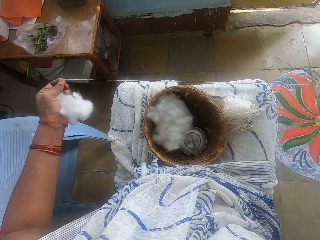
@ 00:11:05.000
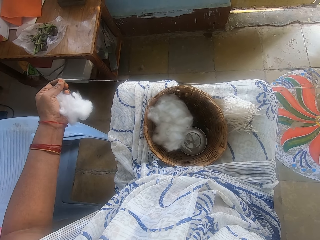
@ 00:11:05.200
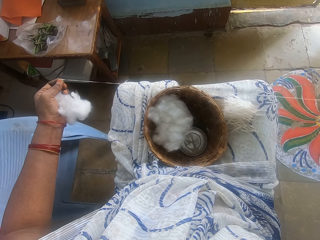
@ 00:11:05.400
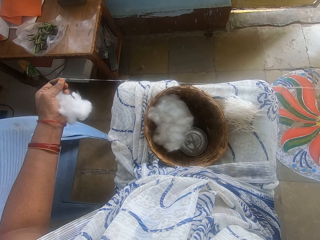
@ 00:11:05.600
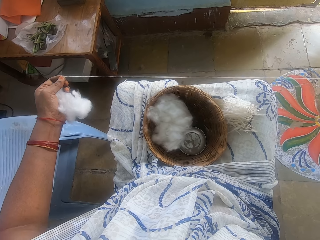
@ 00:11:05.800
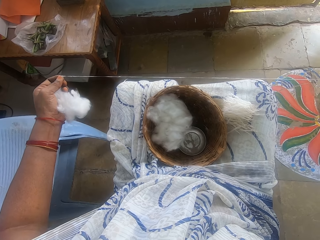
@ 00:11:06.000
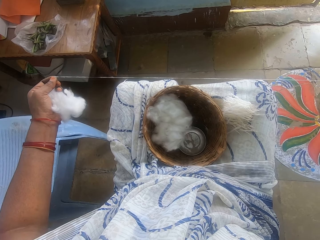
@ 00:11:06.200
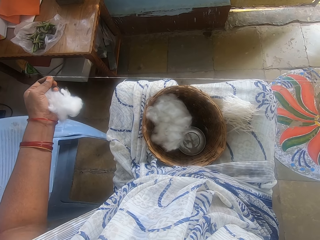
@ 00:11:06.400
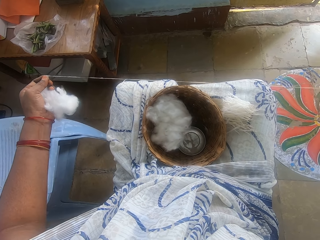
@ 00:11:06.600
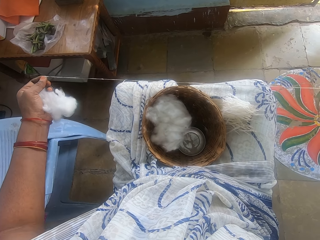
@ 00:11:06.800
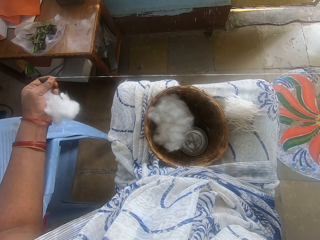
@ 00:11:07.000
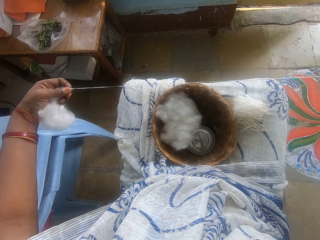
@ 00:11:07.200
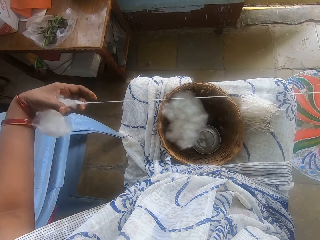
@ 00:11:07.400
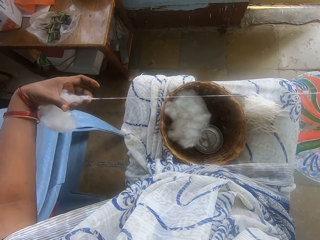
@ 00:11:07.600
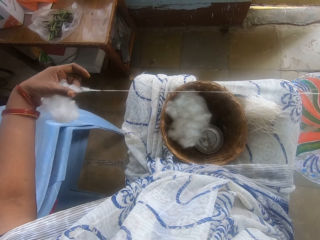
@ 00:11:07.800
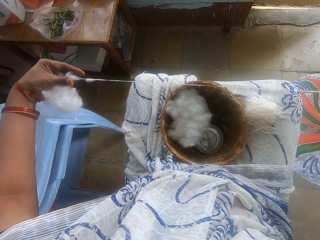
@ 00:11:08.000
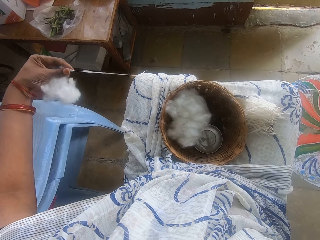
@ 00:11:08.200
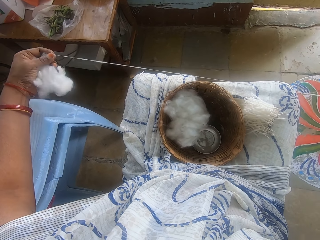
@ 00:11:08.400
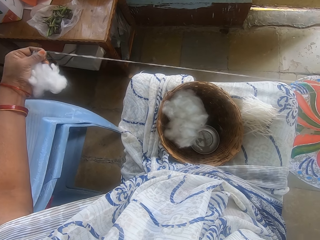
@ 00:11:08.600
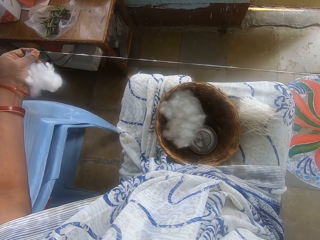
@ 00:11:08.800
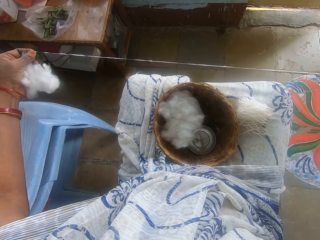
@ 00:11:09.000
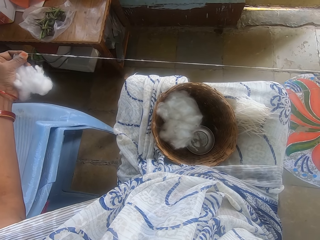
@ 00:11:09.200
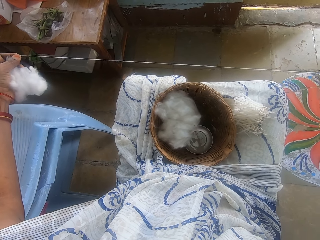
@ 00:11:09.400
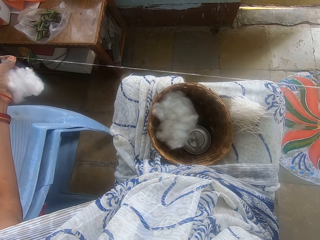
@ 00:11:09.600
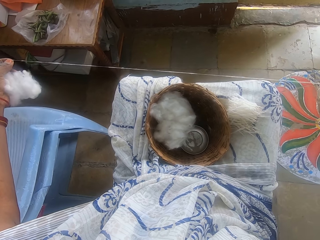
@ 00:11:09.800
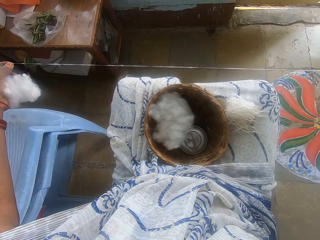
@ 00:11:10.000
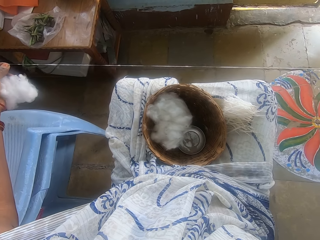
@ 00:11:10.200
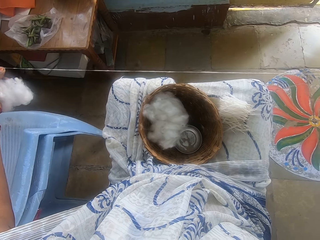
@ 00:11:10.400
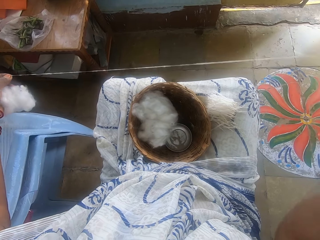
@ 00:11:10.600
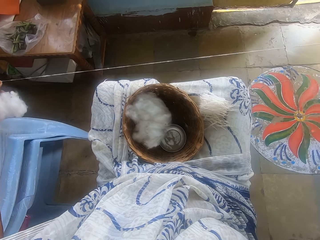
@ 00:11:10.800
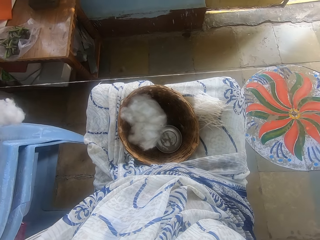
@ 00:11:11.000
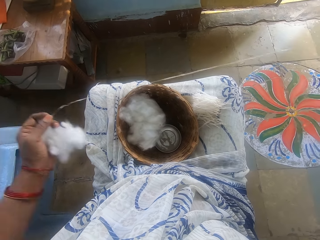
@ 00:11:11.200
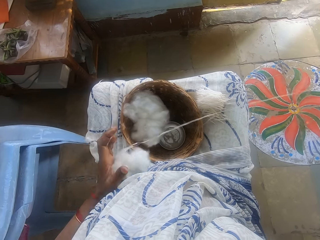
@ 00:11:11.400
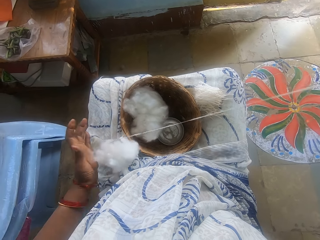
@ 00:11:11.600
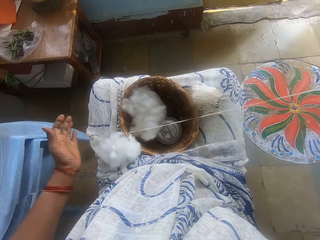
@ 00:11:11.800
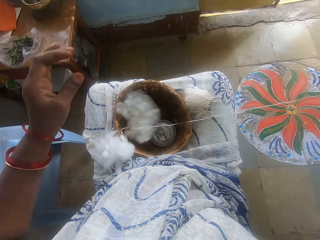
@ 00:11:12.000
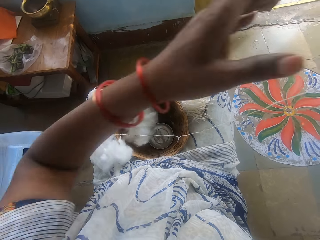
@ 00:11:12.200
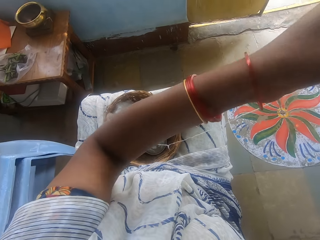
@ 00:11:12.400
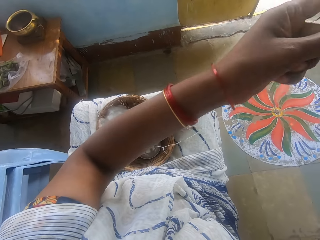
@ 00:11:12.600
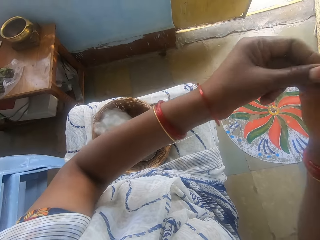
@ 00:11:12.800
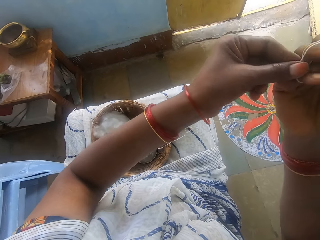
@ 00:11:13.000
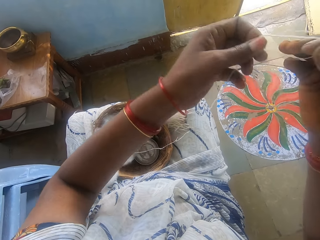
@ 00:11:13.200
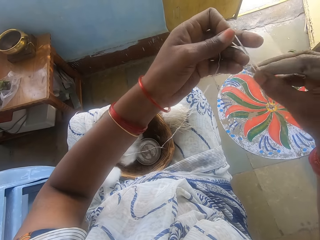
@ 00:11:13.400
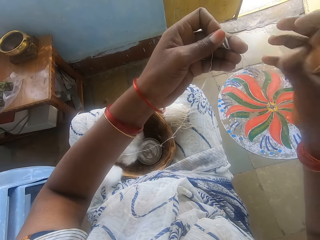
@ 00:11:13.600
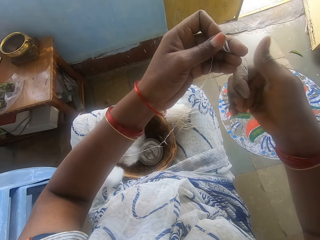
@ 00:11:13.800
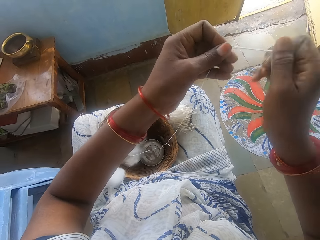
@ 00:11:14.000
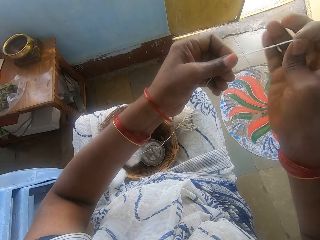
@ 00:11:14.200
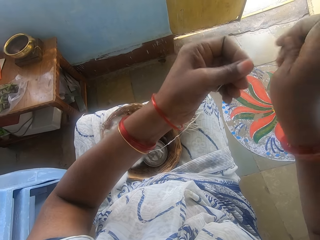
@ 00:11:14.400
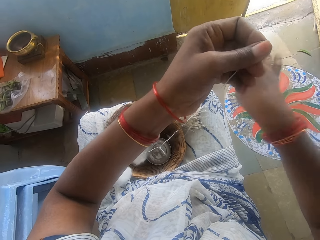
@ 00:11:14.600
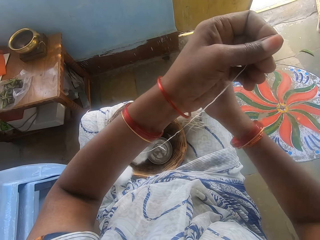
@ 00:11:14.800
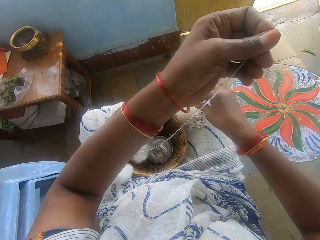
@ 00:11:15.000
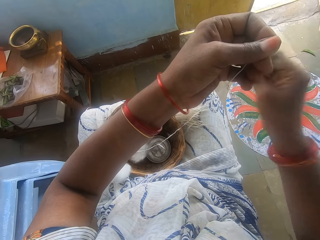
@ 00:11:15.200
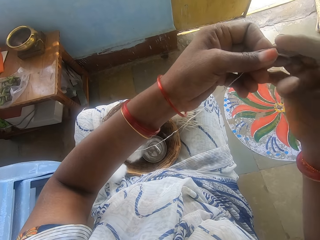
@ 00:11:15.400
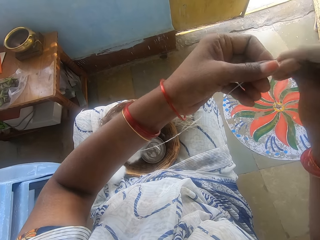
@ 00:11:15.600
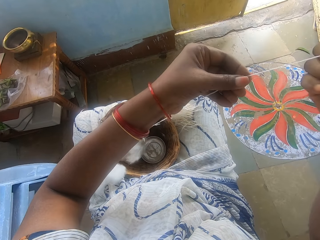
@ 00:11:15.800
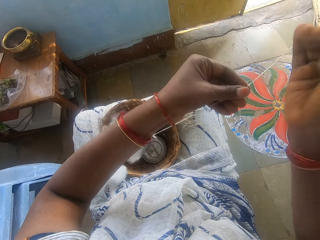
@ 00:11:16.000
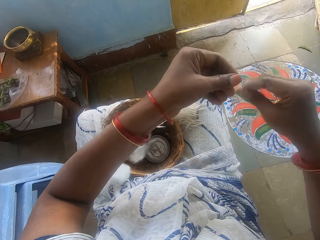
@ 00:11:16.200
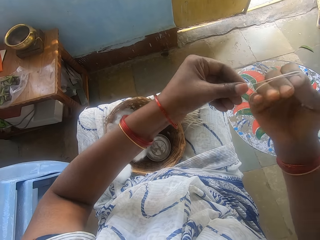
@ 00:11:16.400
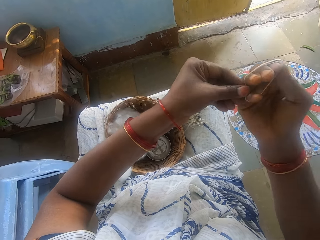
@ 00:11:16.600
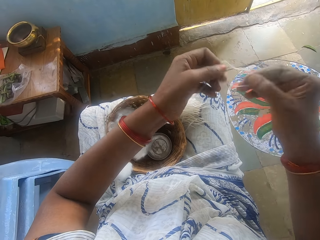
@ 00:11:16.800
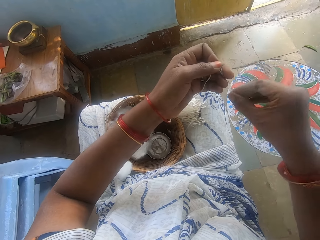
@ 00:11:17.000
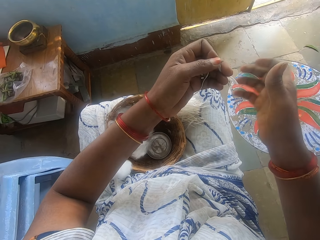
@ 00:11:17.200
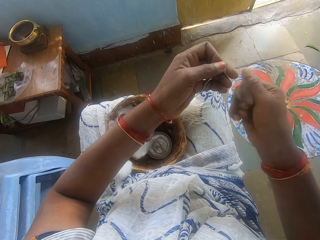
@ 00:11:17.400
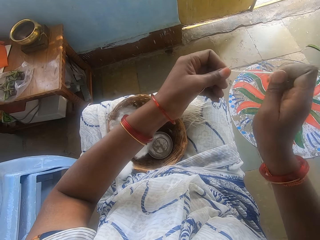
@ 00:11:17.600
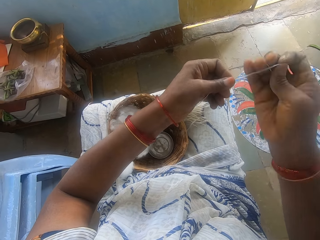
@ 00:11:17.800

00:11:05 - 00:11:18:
The camera wearer measures the cotton wool with her hand. She cuts the cotton wool with her hand. She drops the cotton wool on her lap. She measures the cotton wool with her hand. She spins the cotton.

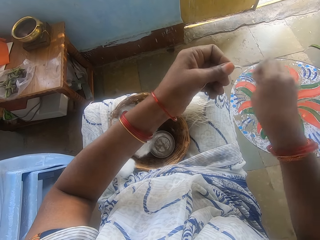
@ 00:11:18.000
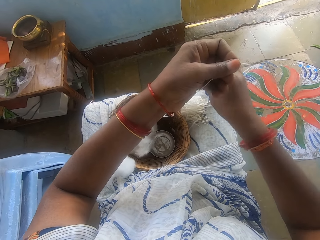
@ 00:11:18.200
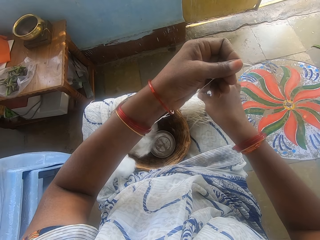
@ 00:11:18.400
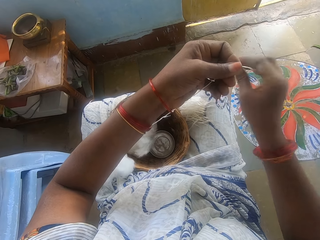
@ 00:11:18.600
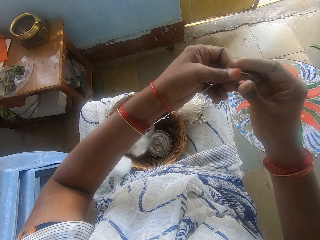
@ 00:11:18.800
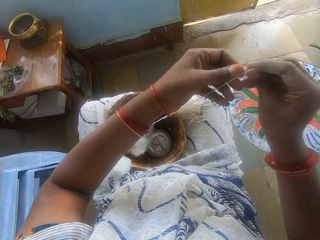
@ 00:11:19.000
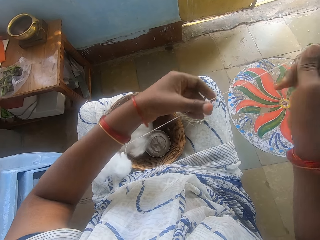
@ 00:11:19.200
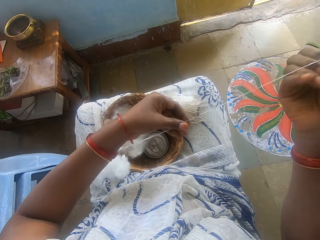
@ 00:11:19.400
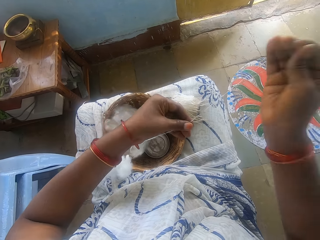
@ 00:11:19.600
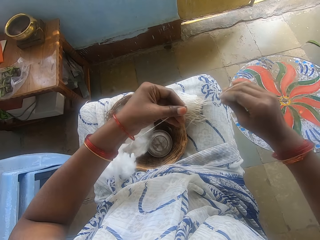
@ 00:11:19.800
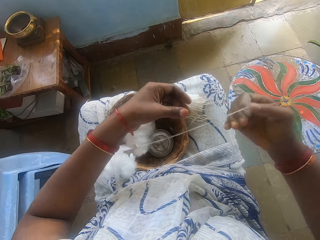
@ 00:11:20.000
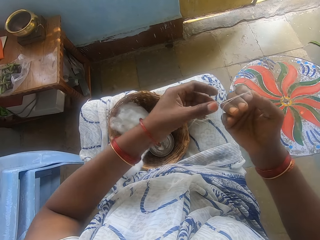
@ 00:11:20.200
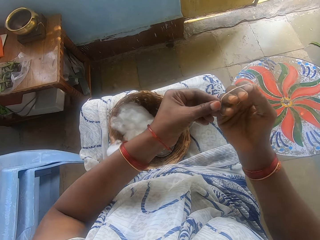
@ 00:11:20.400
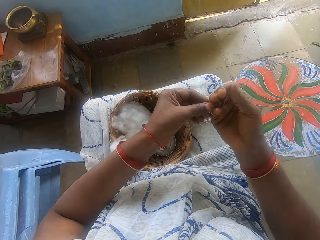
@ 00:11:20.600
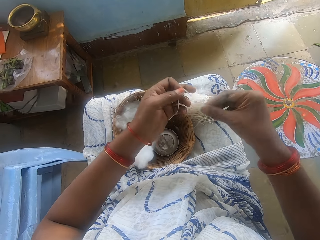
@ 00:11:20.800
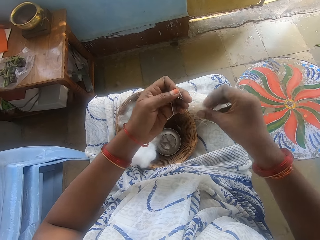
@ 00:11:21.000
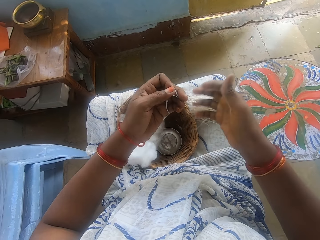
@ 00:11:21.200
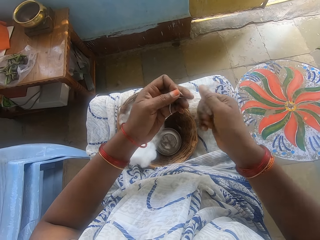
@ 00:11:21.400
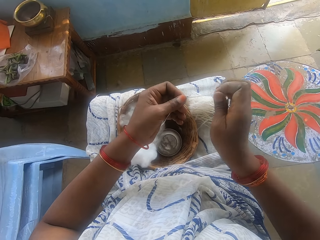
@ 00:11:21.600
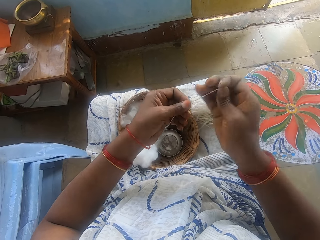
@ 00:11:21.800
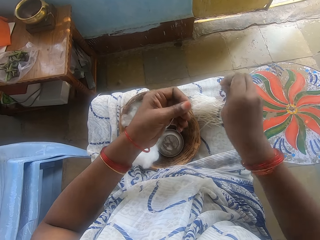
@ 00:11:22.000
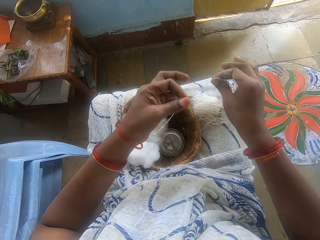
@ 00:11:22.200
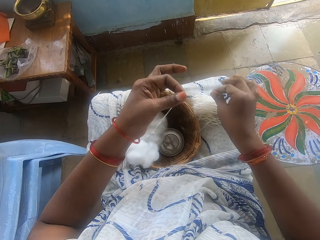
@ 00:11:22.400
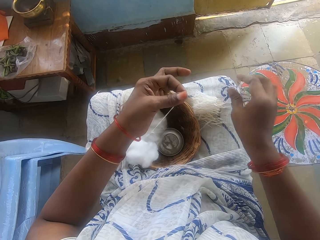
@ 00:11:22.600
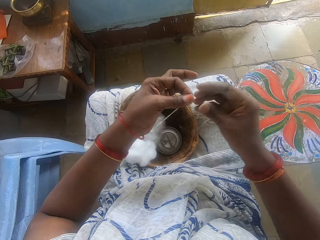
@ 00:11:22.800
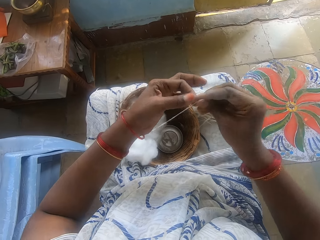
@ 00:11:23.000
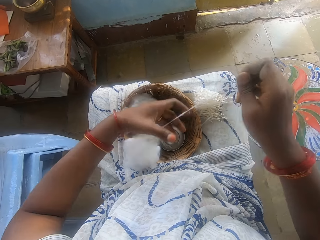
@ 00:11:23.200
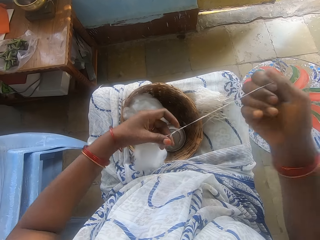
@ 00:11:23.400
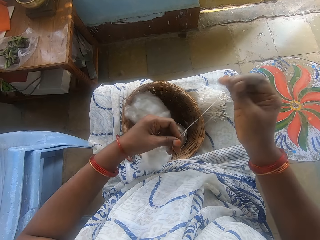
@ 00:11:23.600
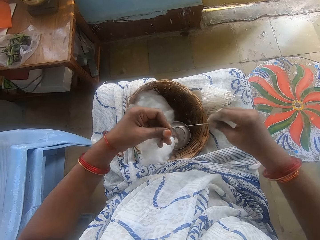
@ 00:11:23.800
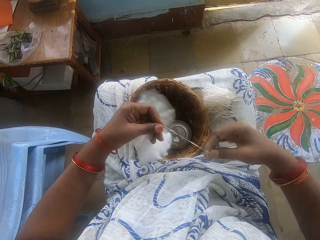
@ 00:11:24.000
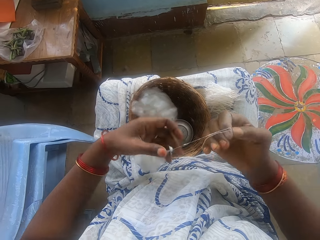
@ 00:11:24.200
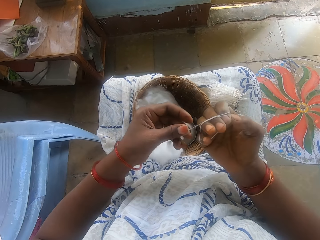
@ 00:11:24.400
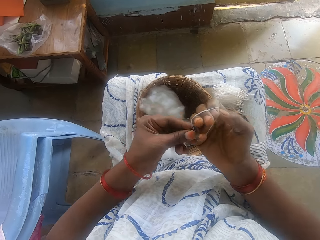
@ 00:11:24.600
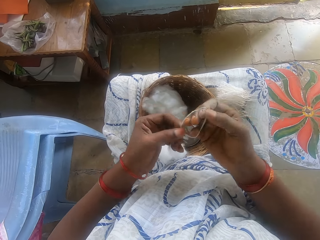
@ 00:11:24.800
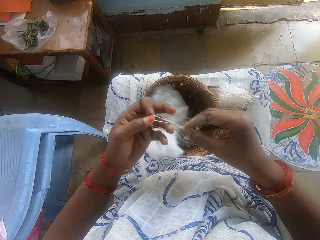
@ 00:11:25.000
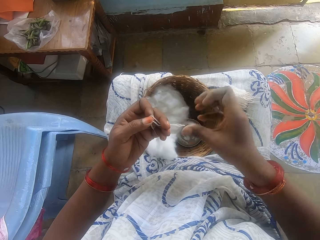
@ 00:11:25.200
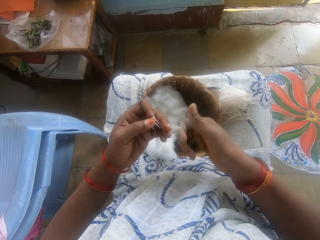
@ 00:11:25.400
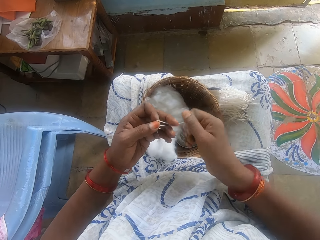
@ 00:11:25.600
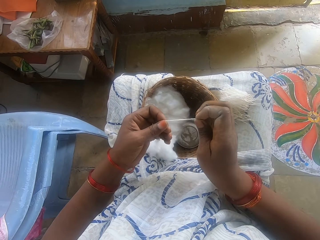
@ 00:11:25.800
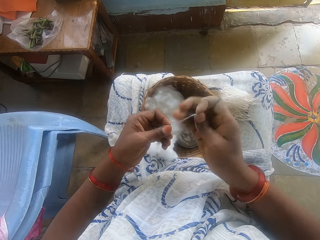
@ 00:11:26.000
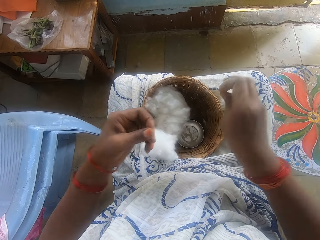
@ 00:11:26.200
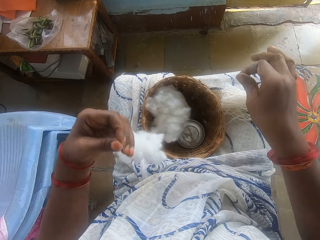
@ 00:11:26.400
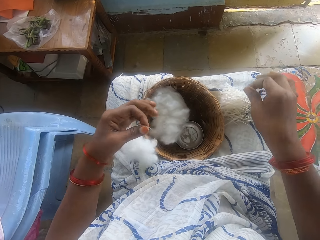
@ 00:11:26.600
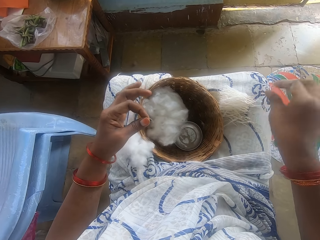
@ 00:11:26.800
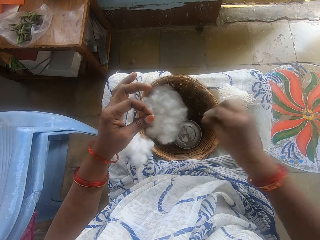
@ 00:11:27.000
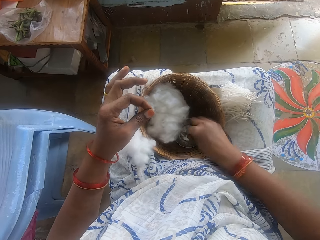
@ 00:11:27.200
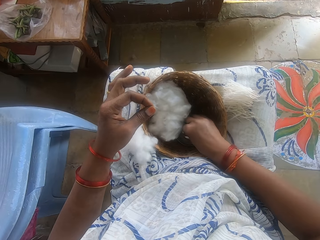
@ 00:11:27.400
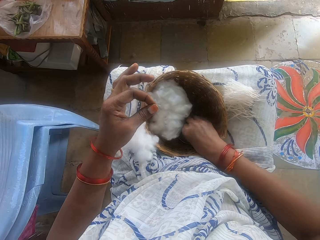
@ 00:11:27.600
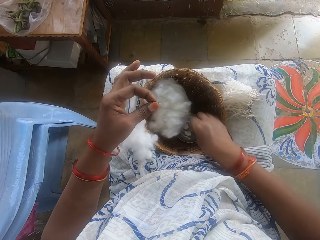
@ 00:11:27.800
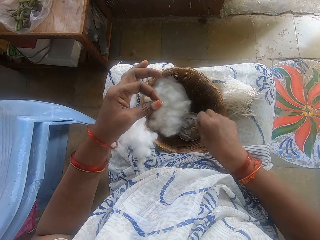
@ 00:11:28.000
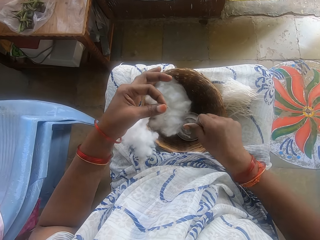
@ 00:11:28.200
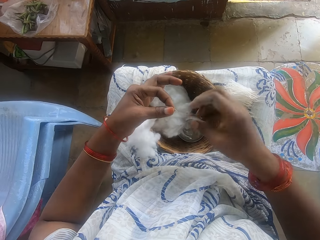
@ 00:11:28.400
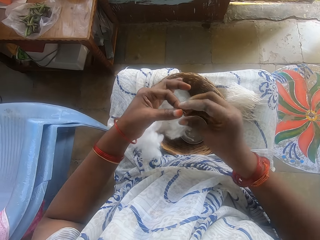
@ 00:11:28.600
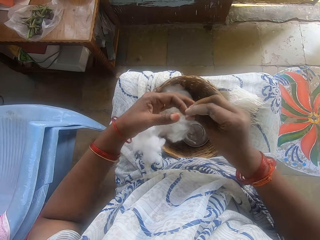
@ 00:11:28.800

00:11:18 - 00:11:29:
The camera wearer cuts the cotton wool with her hand. She drops the cotton wool on her lap. She spins the cotton. She measures the cotton wool with her hand. She cuts the cotton wool with her hand. She drops the cotton wool on her lap. She spins the cotton. She measures the cotton wool with her hand. She cuts the cotton wool with her hand. She drops the cotton wool on her lap. She touches the small bowl with ash in the basket.
